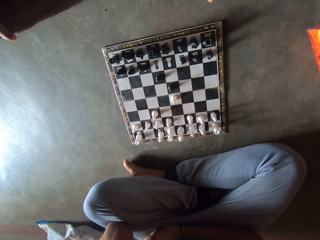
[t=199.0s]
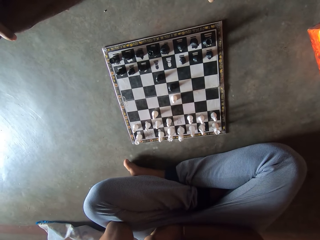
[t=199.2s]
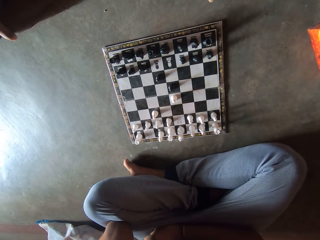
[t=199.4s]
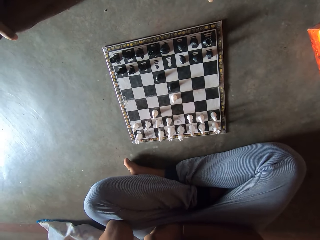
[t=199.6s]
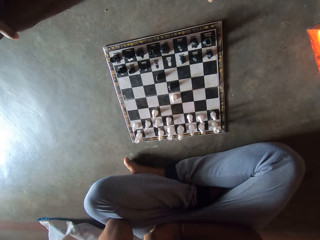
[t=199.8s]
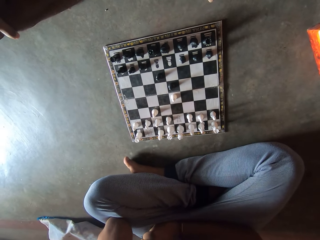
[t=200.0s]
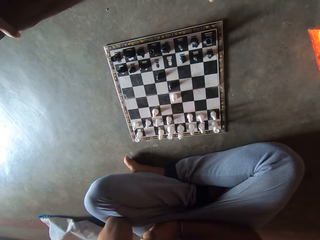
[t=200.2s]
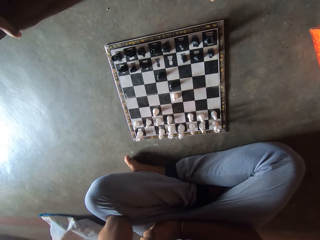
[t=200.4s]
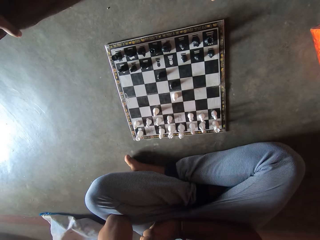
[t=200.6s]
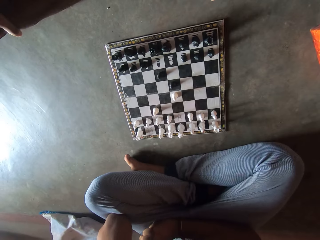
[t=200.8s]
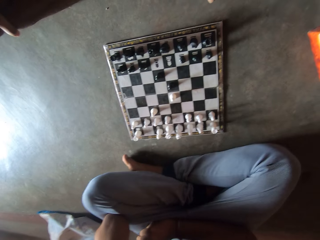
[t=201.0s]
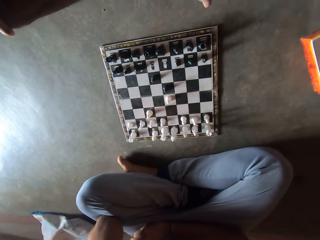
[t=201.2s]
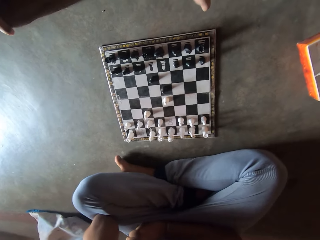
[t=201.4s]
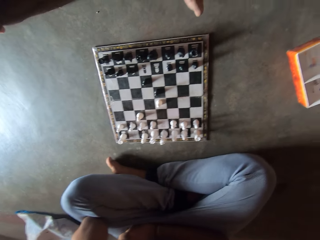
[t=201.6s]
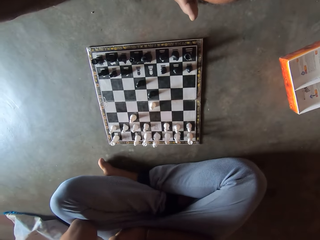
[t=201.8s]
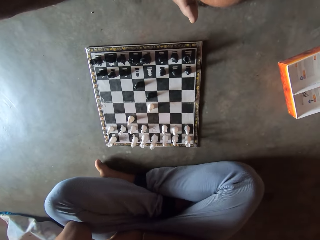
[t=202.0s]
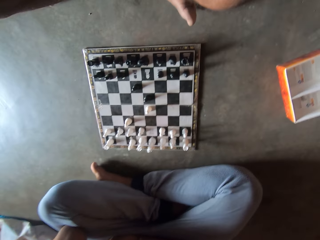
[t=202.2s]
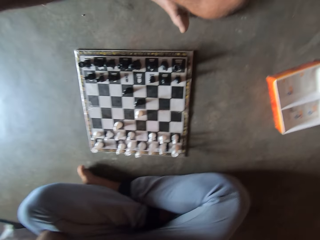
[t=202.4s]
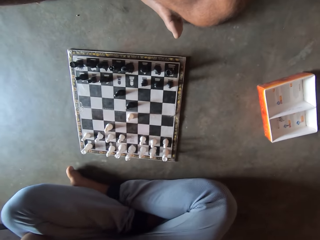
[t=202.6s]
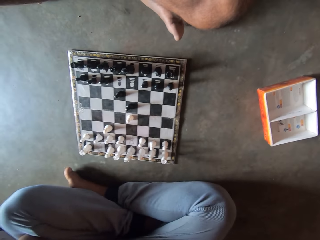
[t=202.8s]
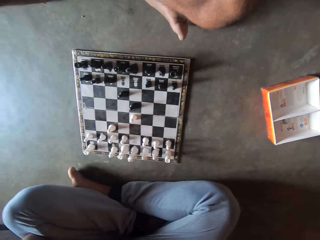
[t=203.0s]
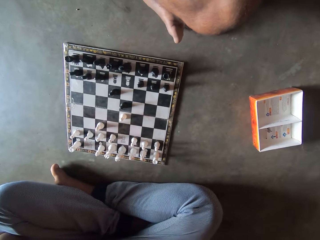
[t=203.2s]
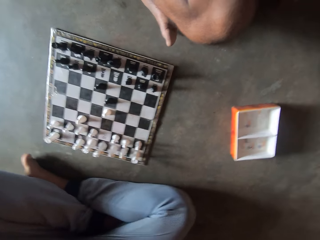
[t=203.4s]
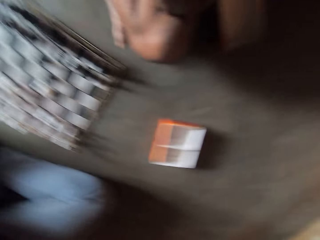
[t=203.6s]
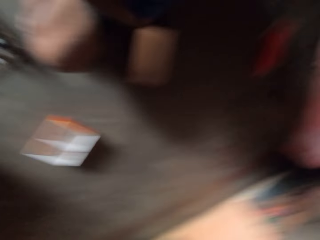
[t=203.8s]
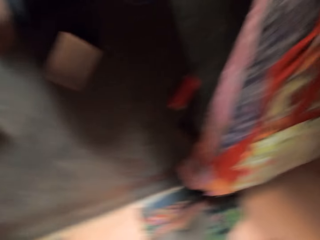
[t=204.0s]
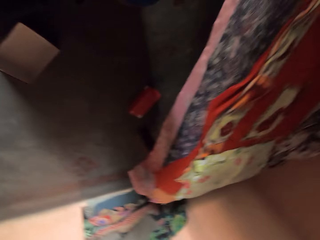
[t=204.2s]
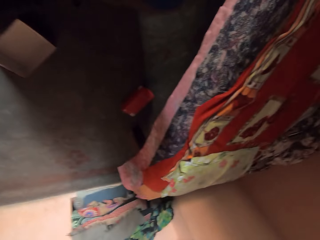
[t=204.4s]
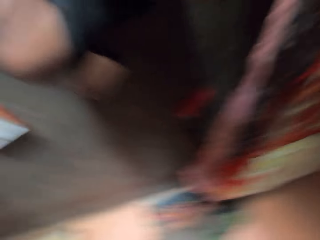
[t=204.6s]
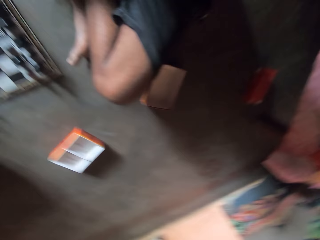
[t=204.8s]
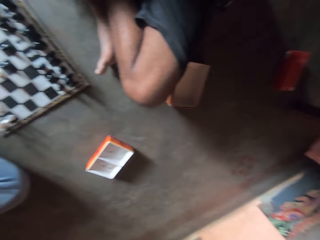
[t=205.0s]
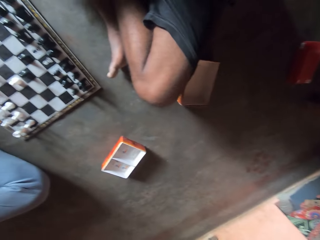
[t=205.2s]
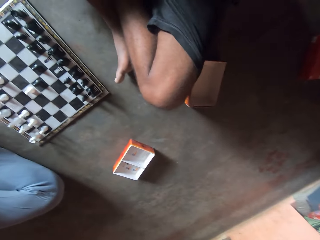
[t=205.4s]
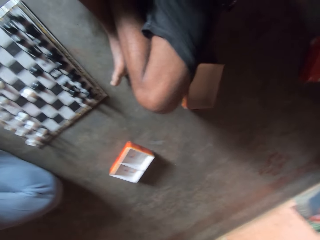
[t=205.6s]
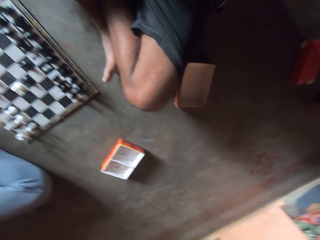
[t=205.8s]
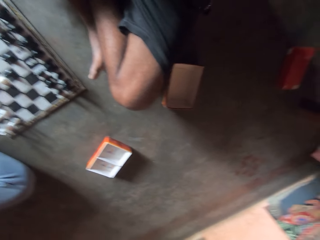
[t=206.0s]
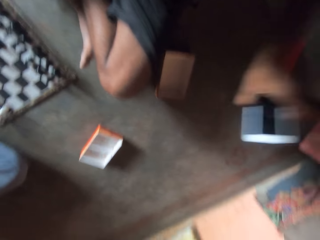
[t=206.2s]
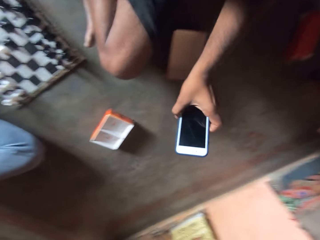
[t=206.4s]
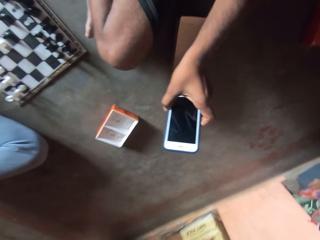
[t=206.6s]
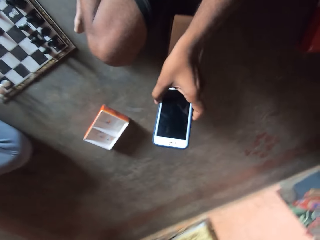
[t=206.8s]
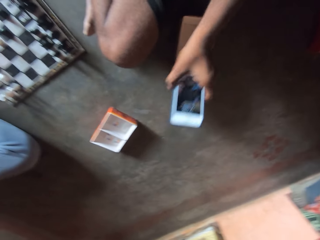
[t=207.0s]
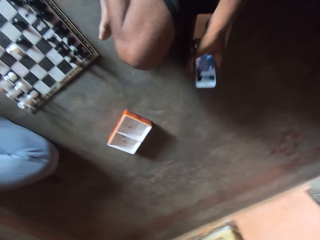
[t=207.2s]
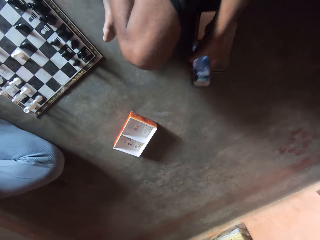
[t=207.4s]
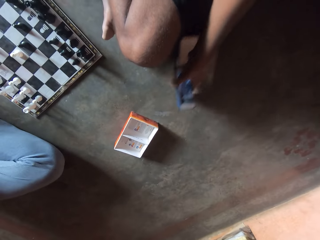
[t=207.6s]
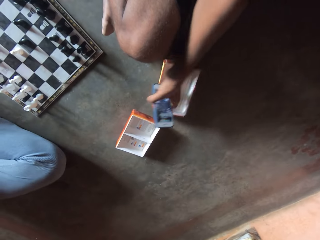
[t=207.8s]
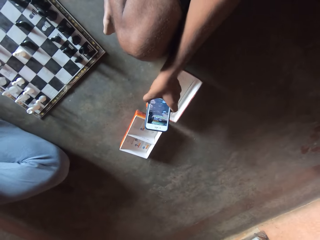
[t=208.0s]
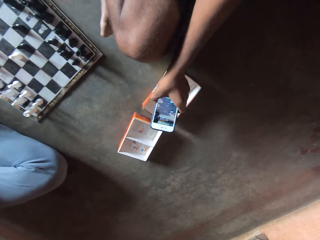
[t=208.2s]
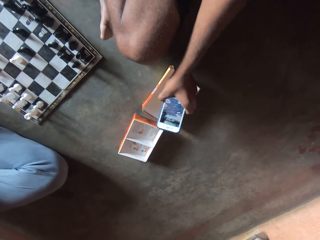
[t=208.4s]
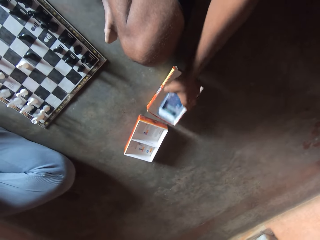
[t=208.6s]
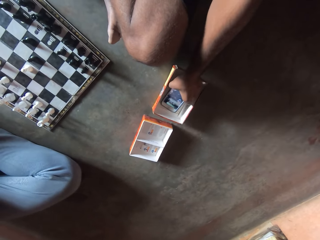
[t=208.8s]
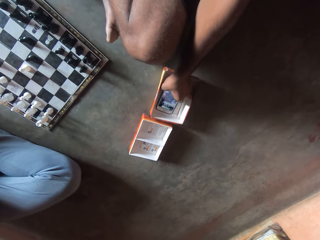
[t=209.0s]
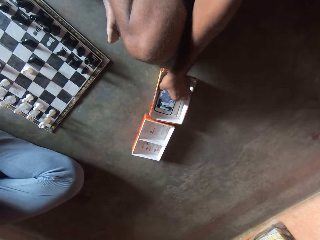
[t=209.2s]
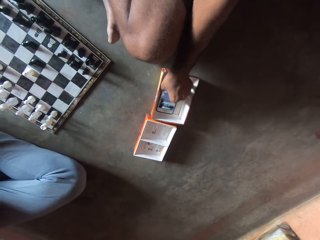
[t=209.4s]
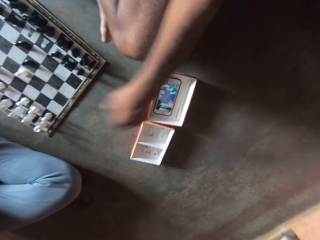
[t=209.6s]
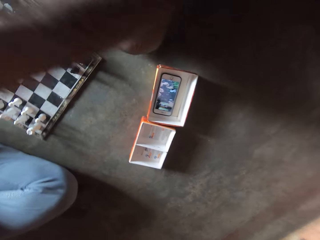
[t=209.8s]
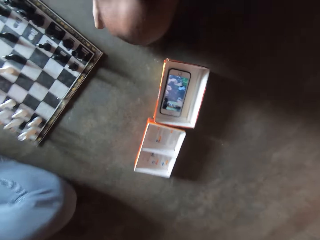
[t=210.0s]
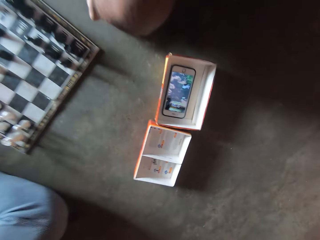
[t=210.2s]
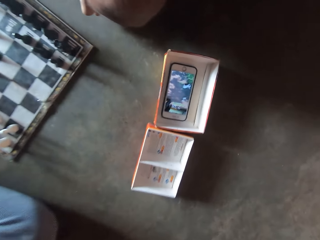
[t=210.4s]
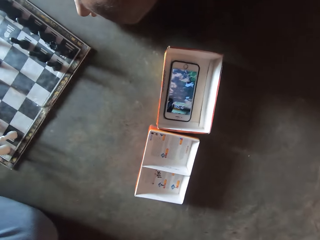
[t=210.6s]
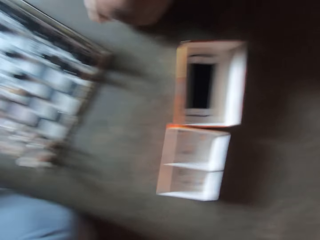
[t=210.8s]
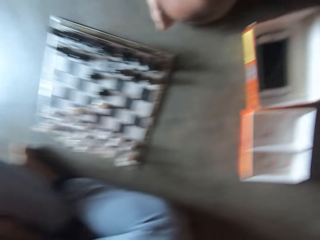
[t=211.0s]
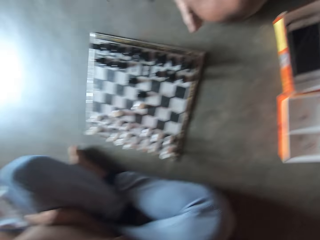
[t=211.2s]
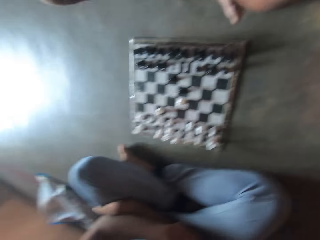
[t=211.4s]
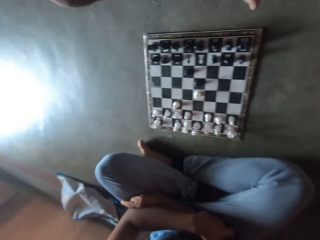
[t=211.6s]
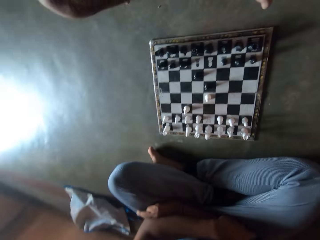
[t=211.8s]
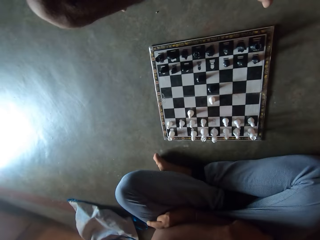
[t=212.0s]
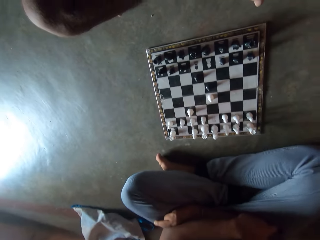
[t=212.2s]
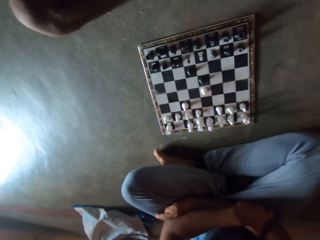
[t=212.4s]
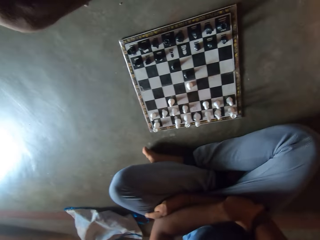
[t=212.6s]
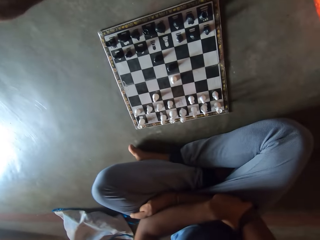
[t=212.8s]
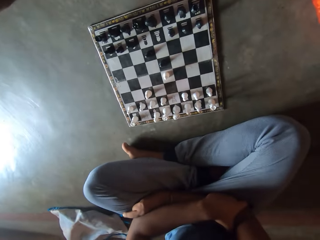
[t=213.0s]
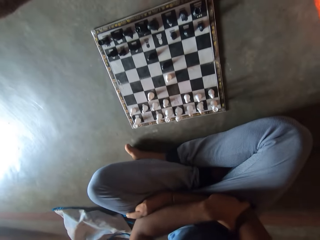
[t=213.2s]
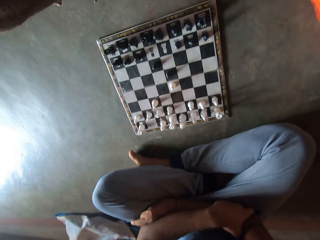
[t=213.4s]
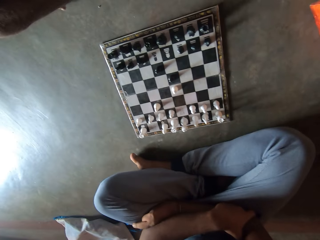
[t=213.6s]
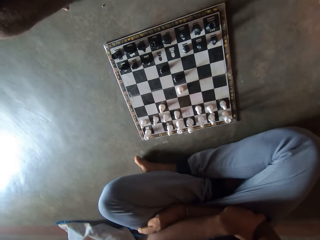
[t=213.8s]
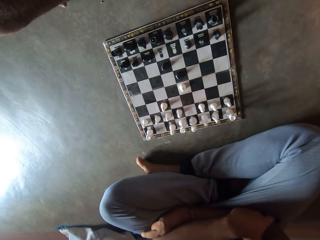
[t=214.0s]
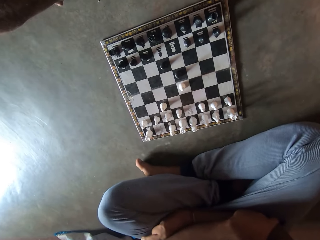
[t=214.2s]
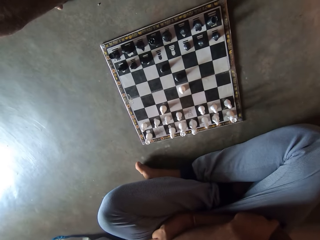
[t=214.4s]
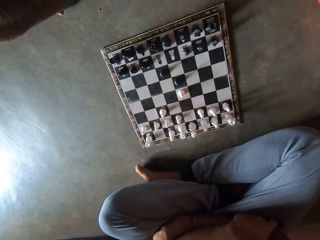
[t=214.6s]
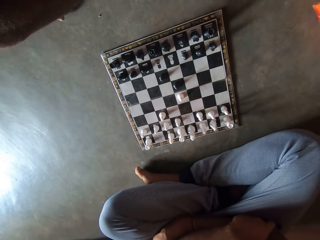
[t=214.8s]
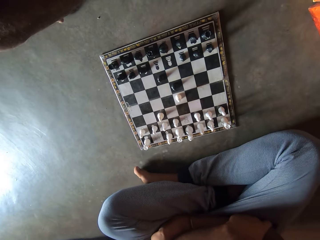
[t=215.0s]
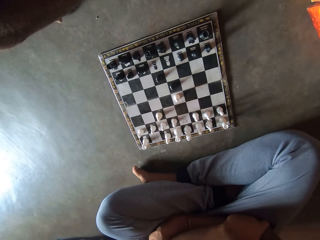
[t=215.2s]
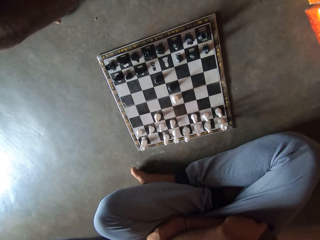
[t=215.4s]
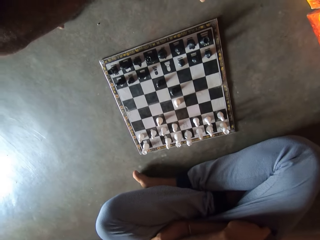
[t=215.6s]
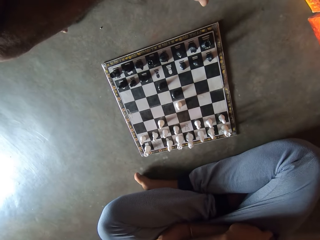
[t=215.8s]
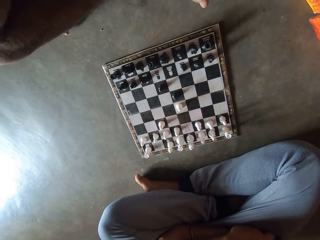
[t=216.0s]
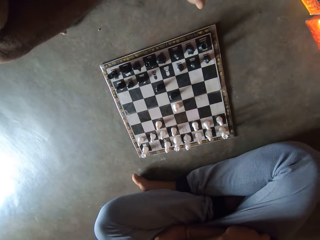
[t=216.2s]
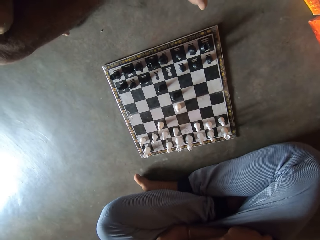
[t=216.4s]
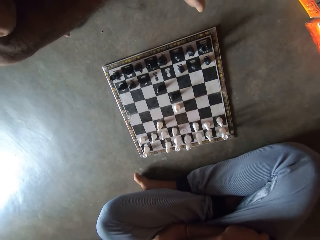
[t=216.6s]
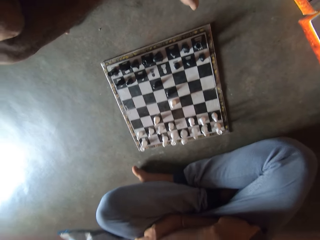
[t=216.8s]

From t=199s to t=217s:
The camera wearer looks around the room. They take his phone. A man stares at his phone. The man moves a container on the floor. The camera wearer drops his phone. The man places the phone on the container. The camera wearer stares at the chess board.
